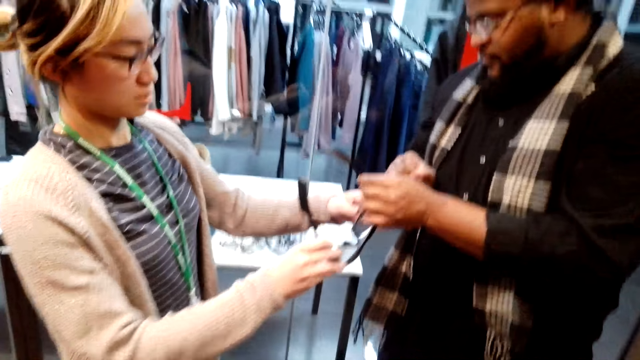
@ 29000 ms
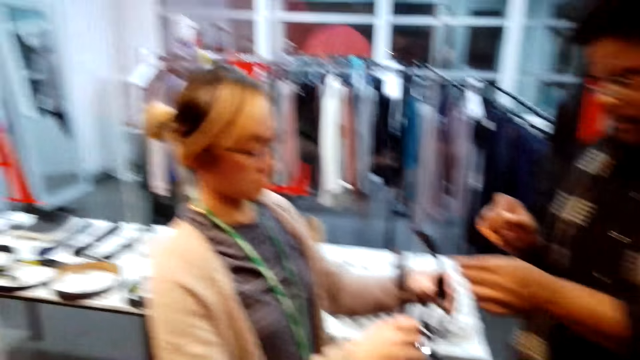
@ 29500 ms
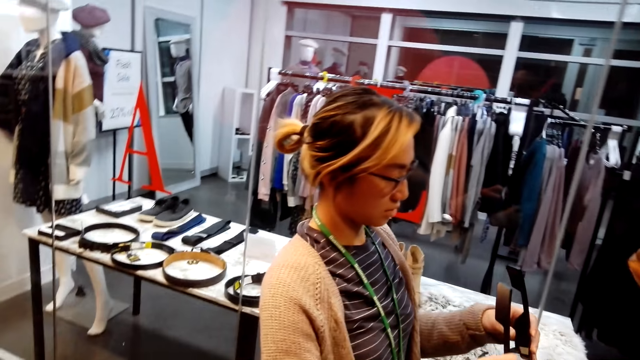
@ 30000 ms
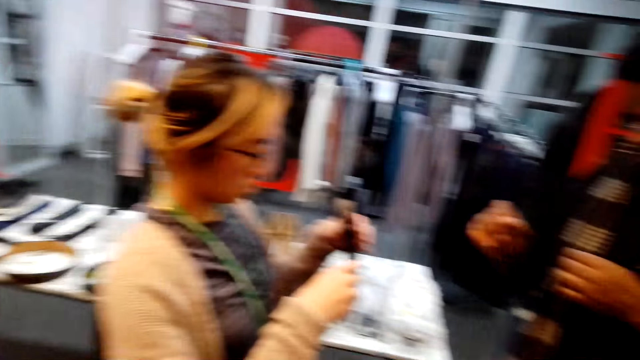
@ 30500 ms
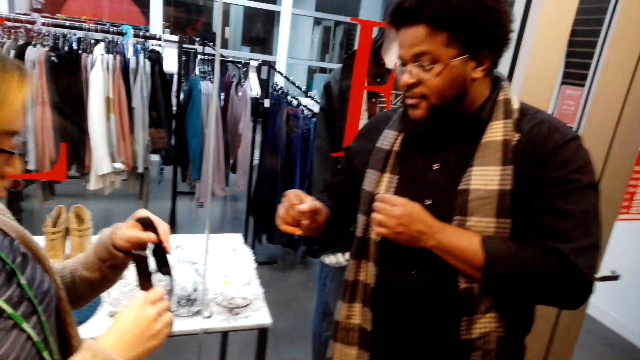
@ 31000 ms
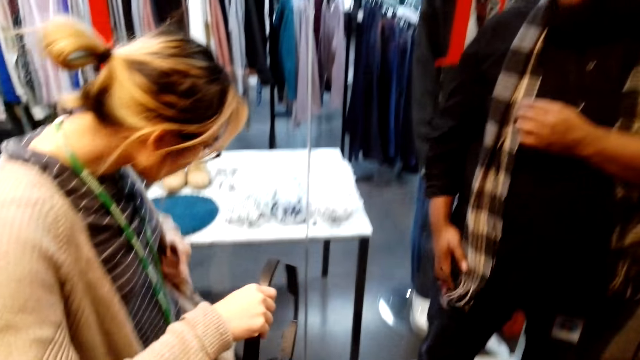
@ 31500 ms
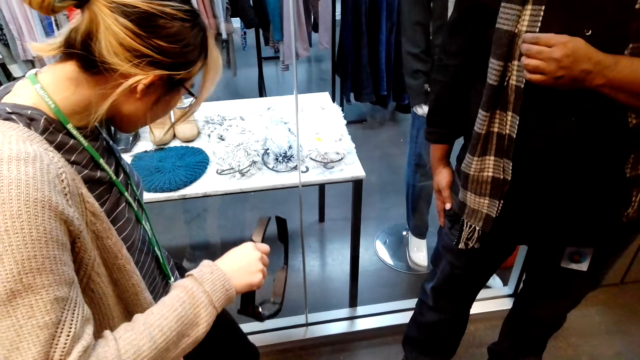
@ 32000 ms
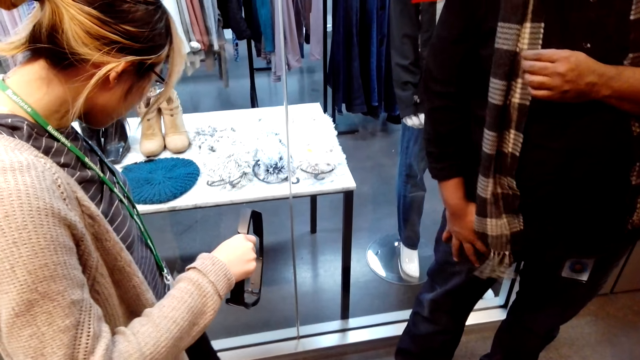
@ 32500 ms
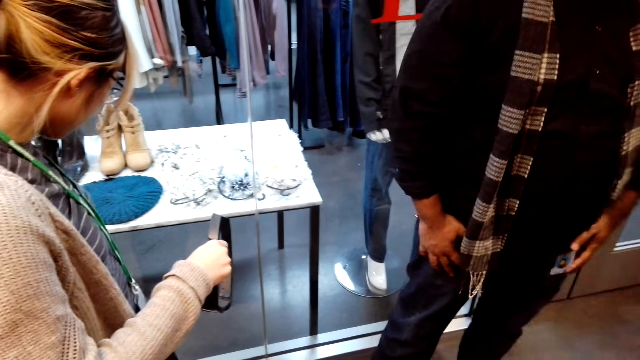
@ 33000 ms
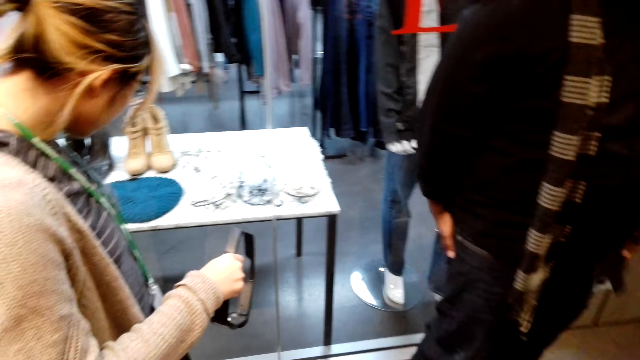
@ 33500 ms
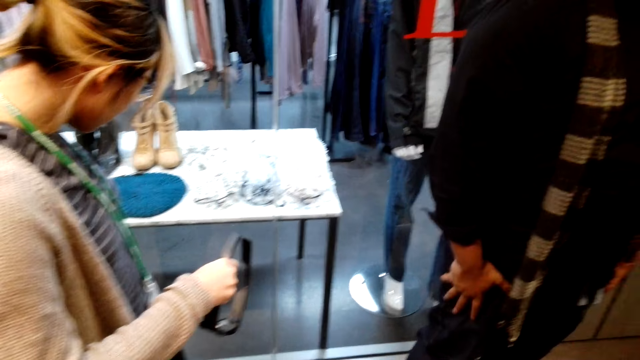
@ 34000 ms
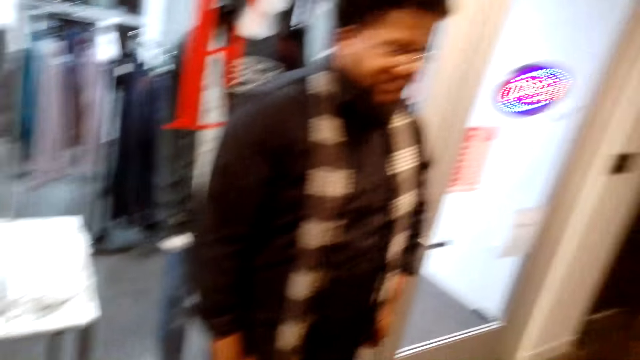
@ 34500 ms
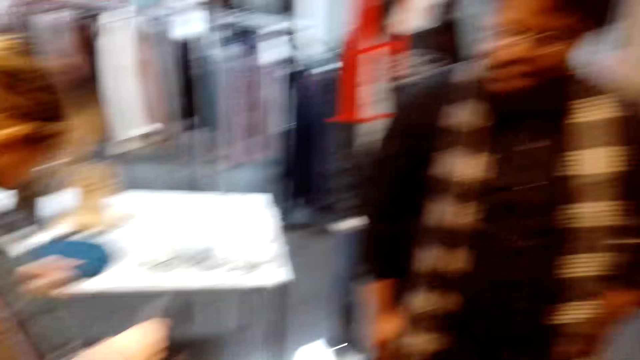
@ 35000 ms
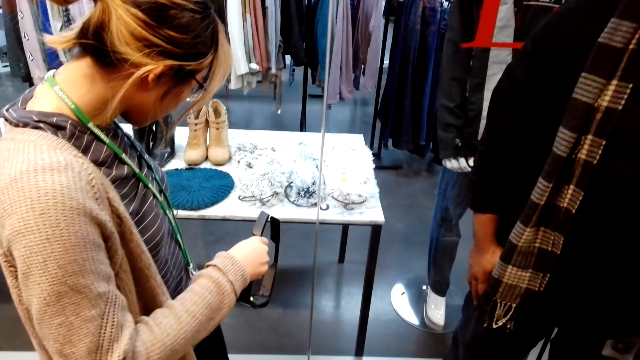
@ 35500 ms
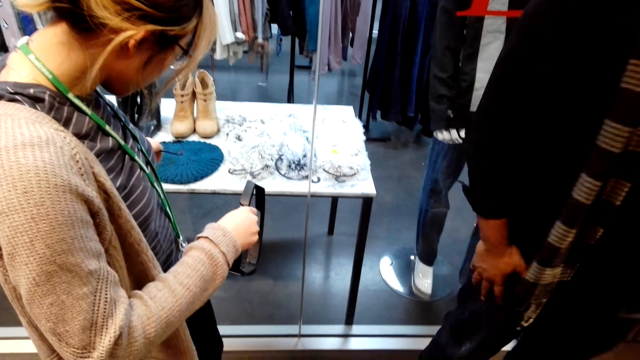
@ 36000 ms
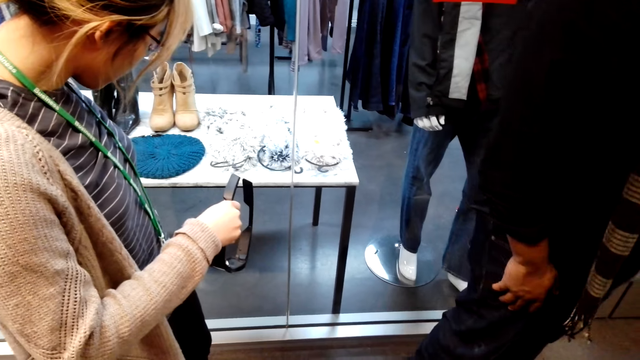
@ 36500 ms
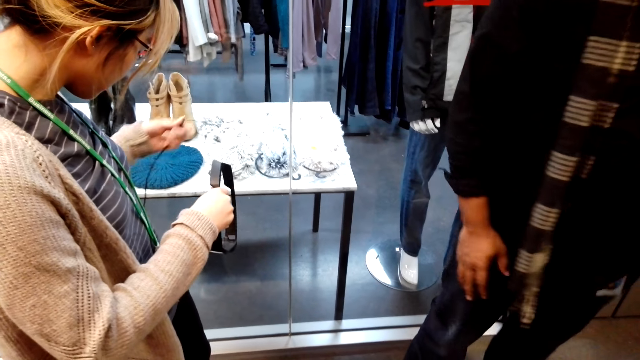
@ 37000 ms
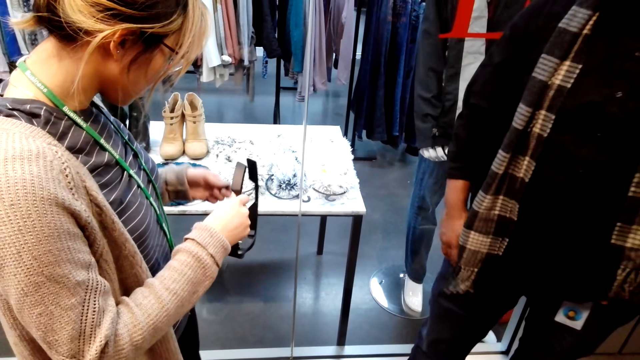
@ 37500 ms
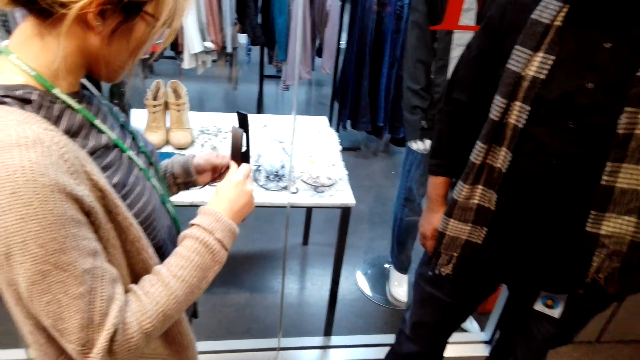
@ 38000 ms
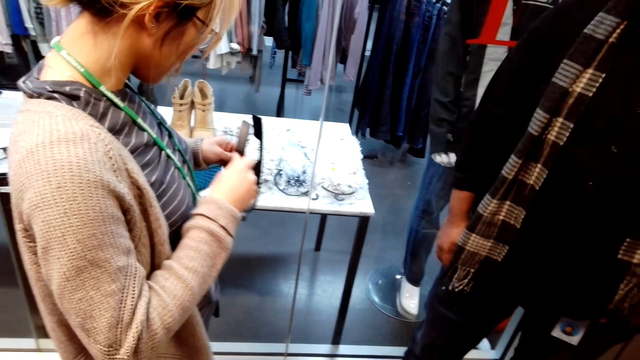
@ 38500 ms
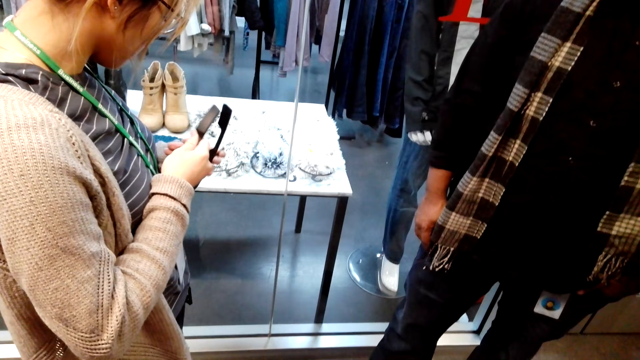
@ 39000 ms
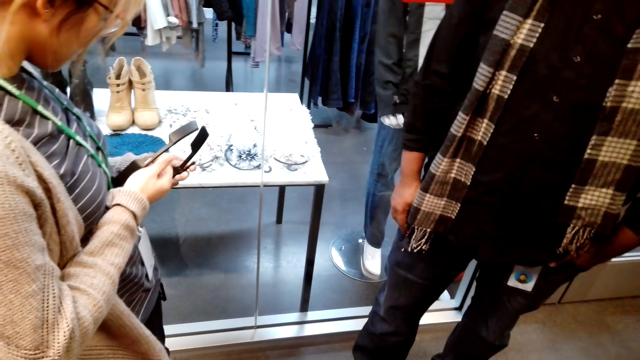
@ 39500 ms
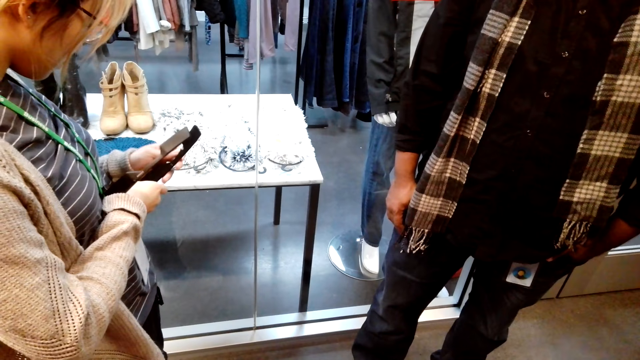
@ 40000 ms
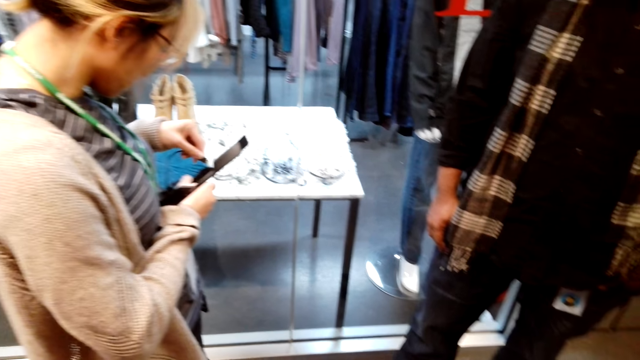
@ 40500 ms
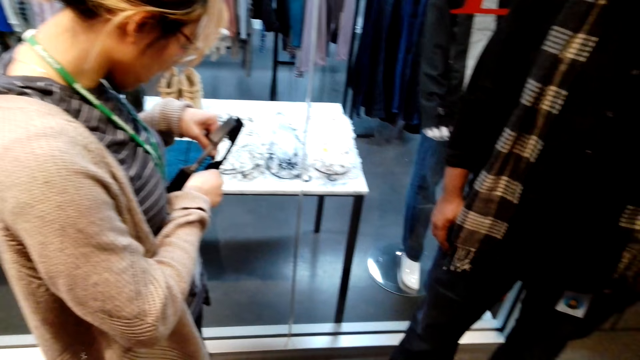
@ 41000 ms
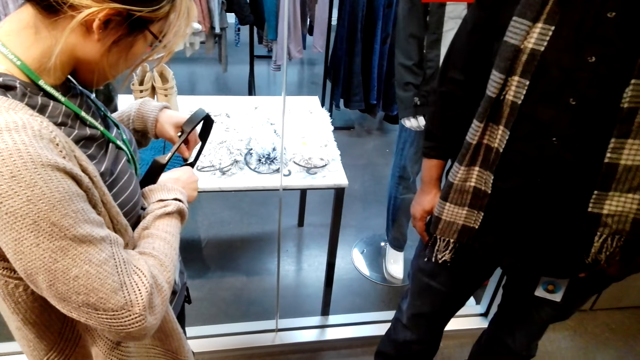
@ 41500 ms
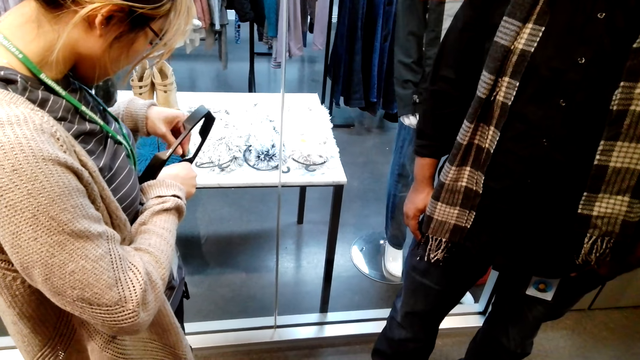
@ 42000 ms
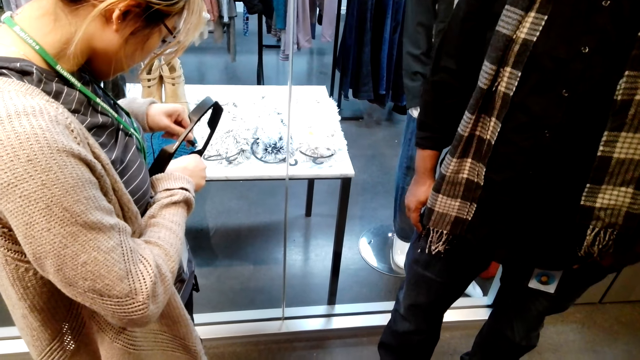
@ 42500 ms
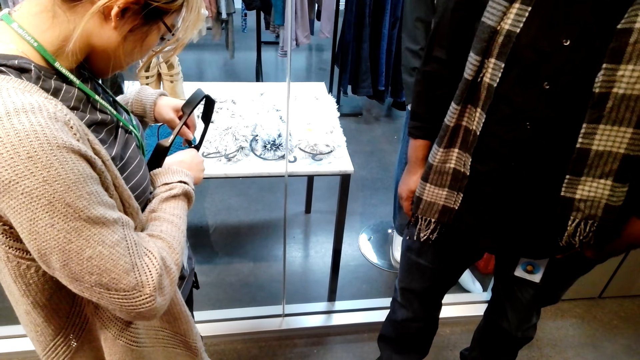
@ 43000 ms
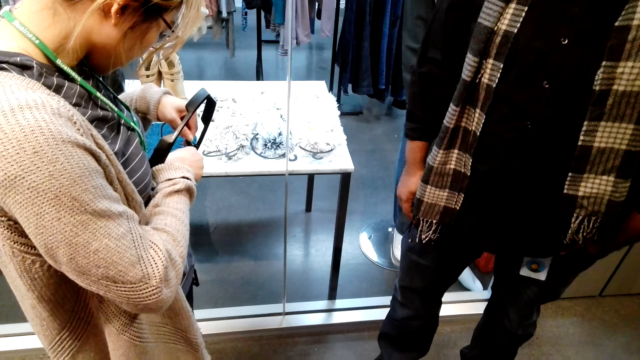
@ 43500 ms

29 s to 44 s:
A man passes glasses to a woman. The woman checks her pockets. The man taps on his laps. The camera wearer looks around. The woman removes a cable from the pocket. The woman attaches the cable to the glasses.

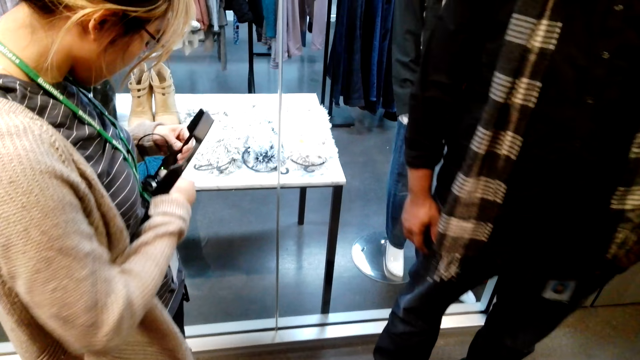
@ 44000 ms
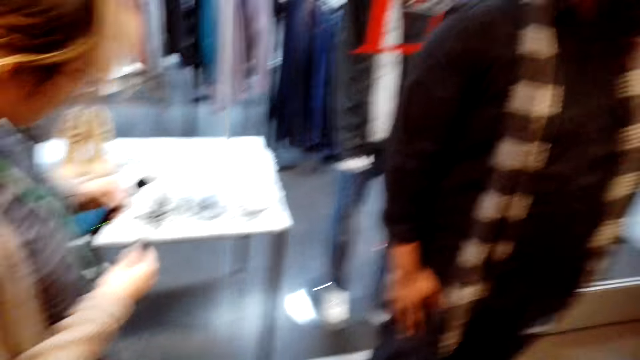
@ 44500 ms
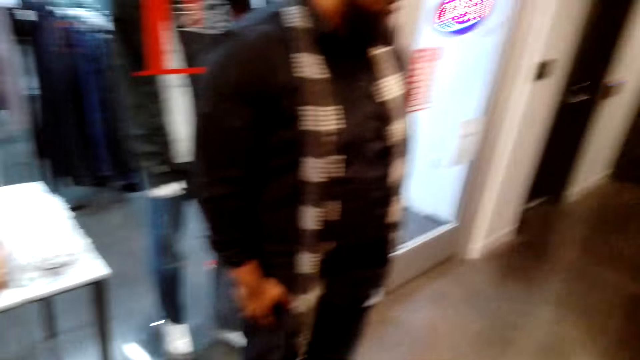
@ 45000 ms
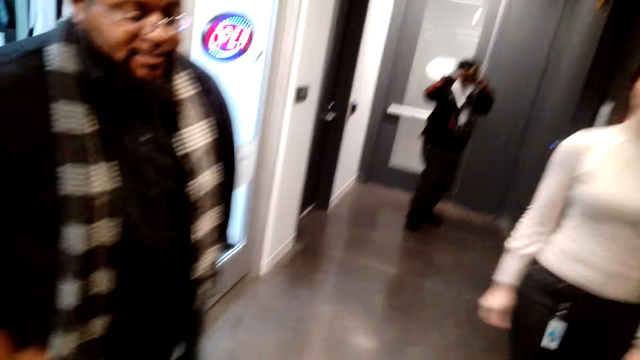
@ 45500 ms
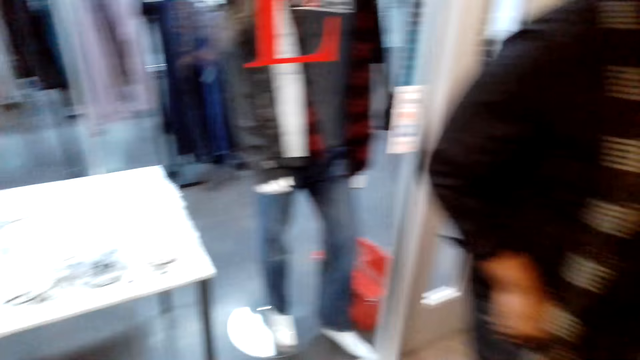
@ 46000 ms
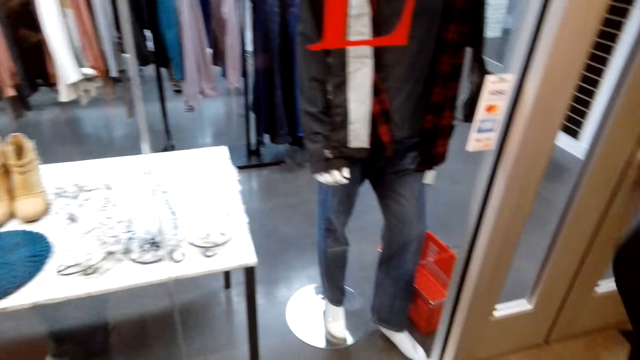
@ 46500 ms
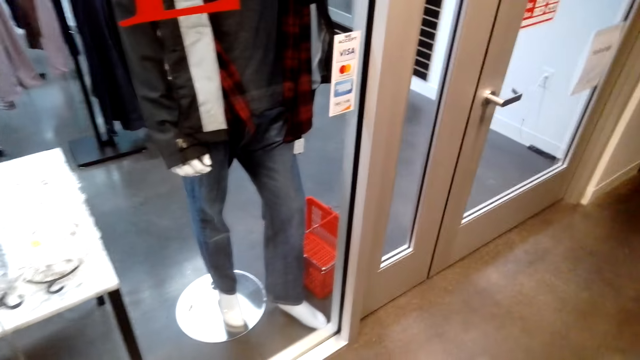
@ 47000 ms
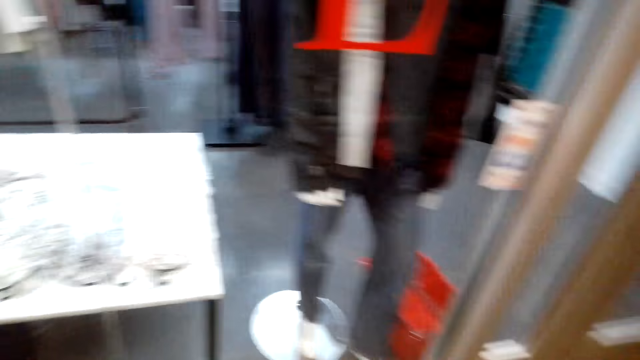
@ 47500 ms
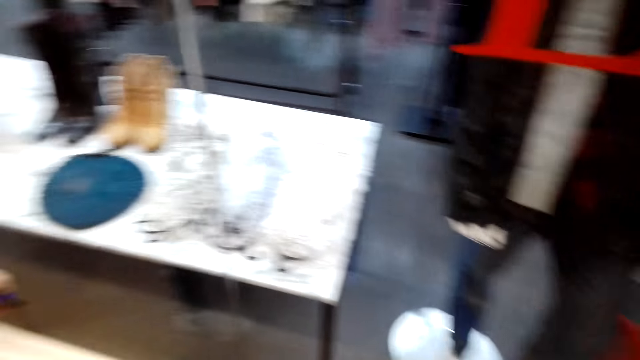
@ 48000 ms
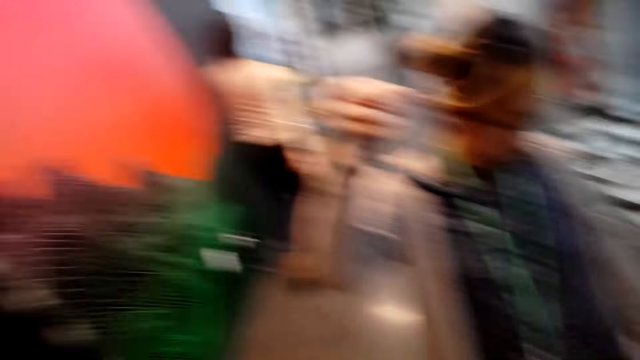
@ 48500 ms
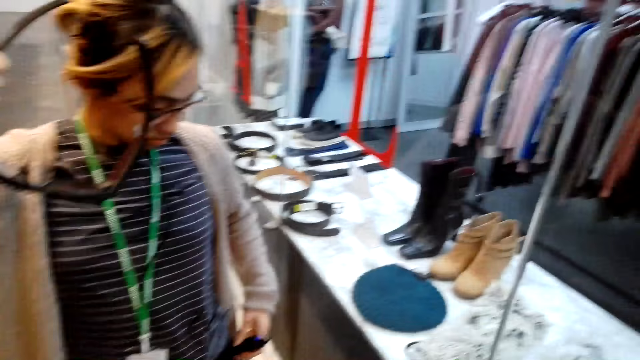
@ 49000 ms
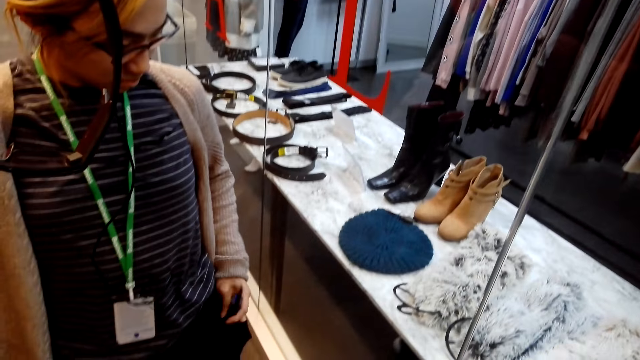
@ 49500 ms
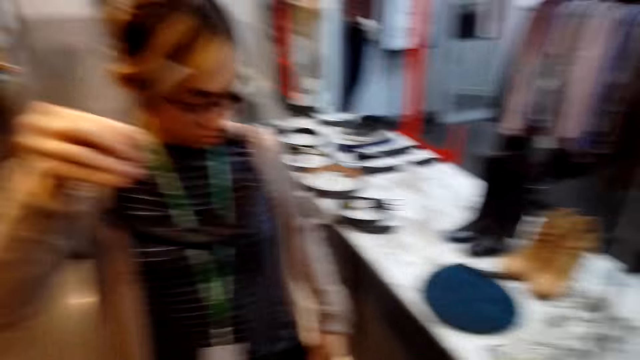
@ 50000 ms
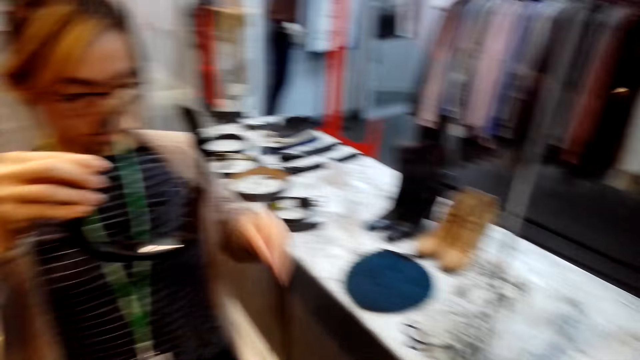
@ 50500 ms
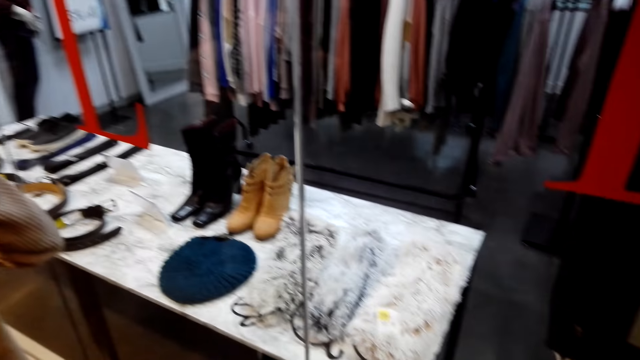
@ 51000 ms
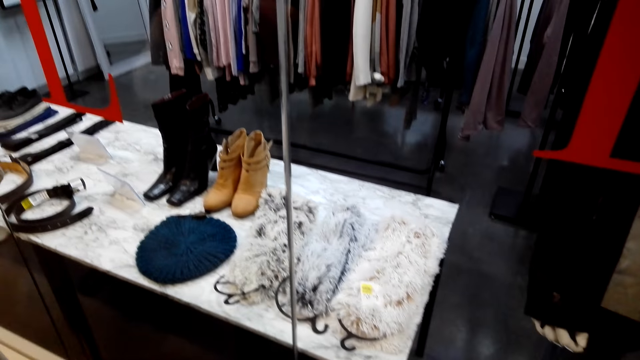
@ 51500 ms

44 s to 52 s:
A man moves around. The camera wearer looks around. A woman fixes a cable on the pocket.
